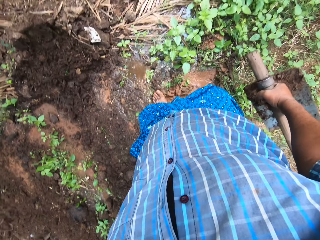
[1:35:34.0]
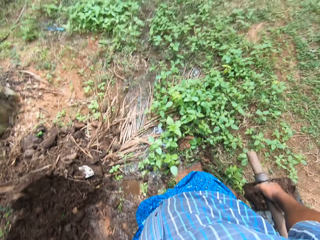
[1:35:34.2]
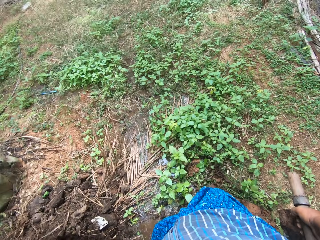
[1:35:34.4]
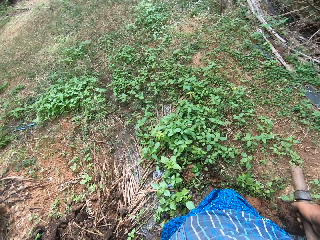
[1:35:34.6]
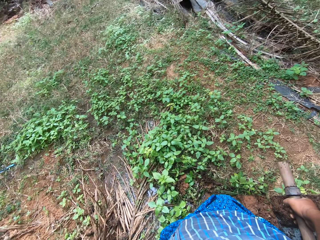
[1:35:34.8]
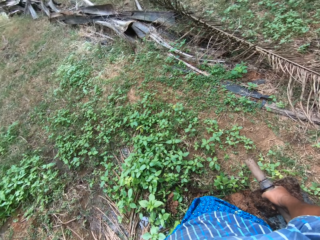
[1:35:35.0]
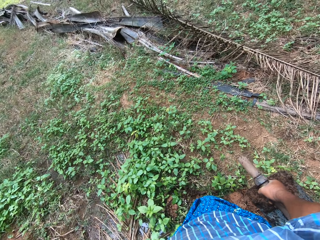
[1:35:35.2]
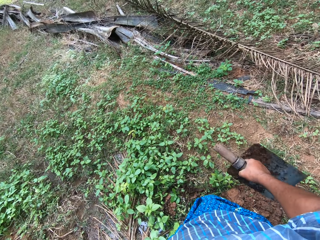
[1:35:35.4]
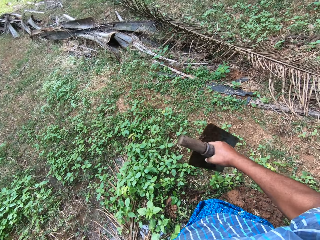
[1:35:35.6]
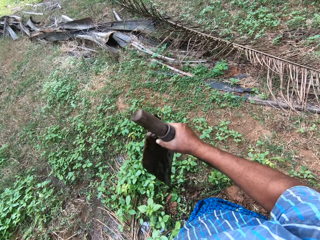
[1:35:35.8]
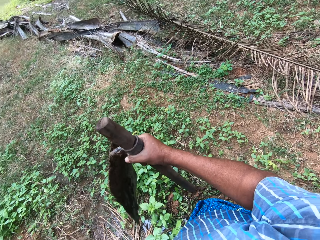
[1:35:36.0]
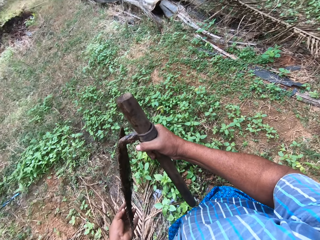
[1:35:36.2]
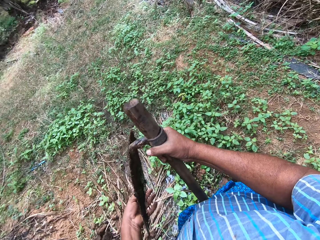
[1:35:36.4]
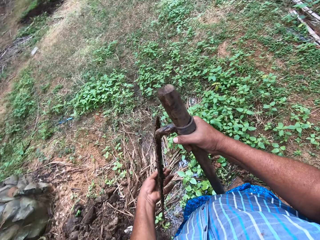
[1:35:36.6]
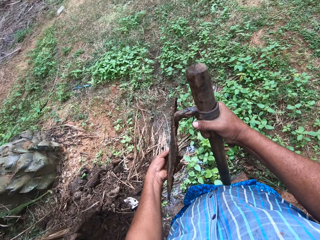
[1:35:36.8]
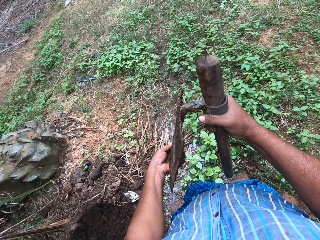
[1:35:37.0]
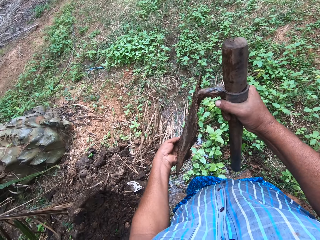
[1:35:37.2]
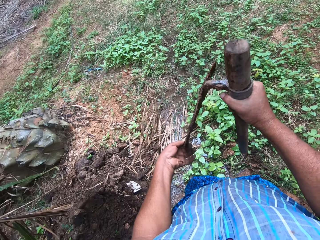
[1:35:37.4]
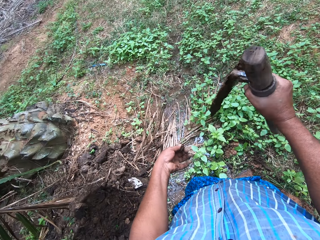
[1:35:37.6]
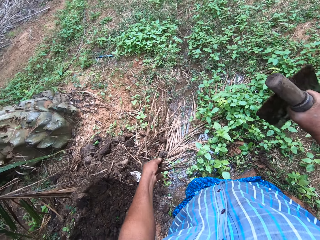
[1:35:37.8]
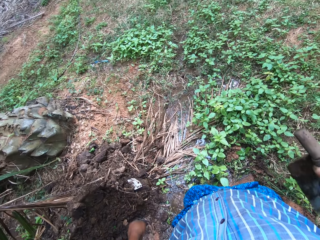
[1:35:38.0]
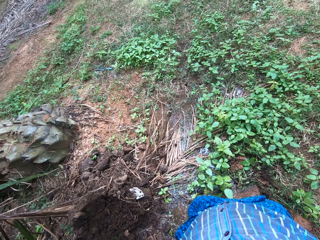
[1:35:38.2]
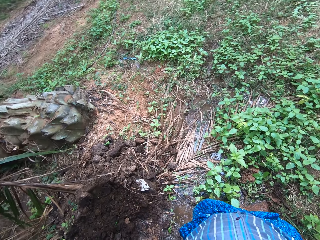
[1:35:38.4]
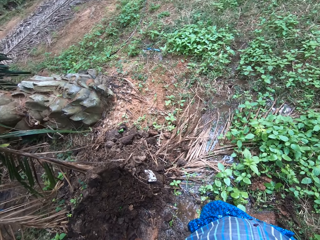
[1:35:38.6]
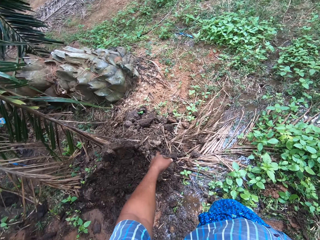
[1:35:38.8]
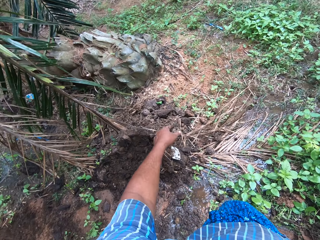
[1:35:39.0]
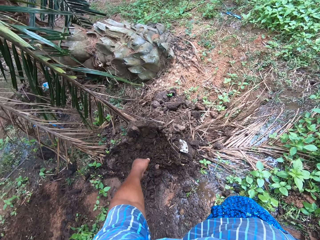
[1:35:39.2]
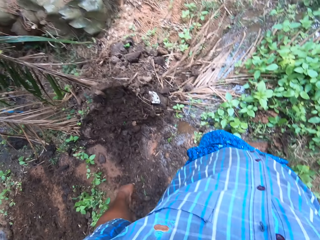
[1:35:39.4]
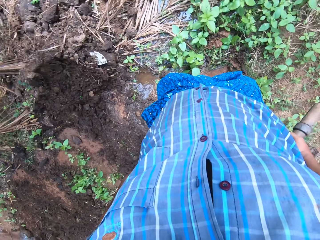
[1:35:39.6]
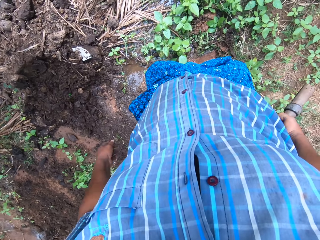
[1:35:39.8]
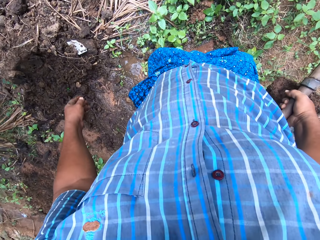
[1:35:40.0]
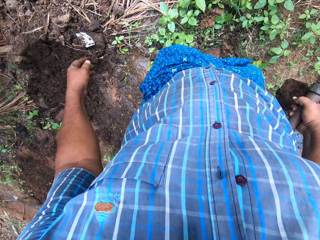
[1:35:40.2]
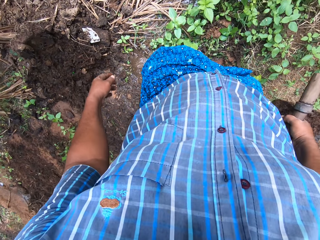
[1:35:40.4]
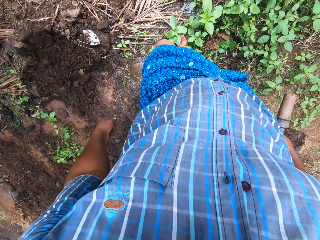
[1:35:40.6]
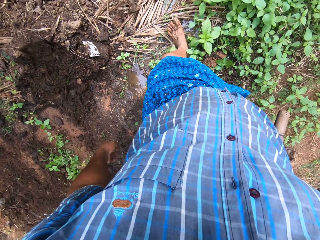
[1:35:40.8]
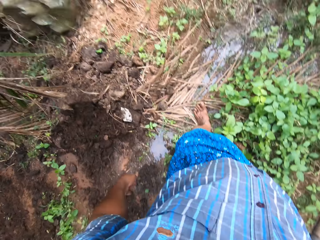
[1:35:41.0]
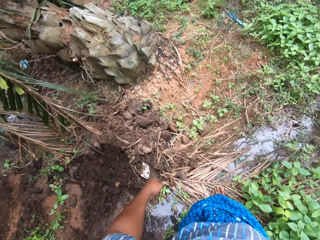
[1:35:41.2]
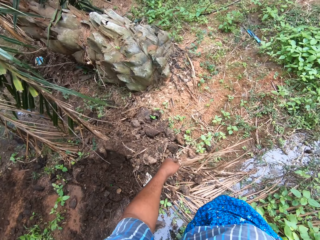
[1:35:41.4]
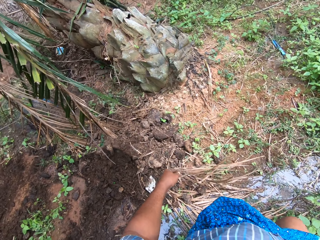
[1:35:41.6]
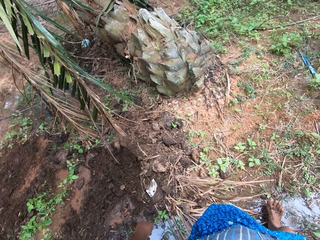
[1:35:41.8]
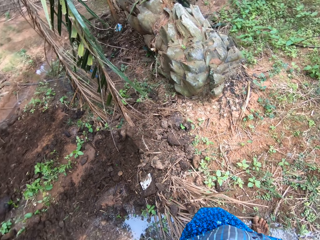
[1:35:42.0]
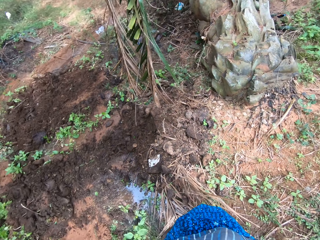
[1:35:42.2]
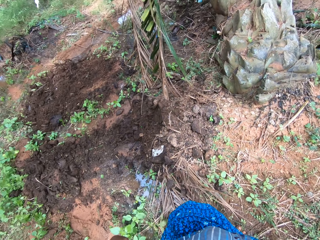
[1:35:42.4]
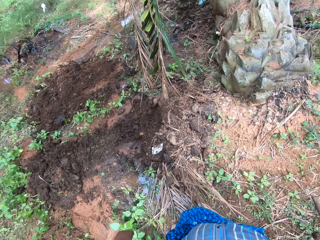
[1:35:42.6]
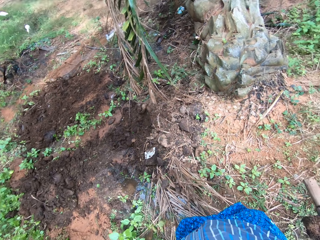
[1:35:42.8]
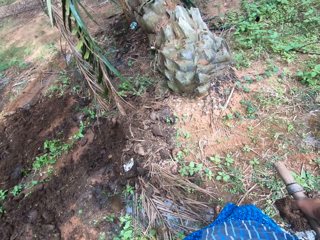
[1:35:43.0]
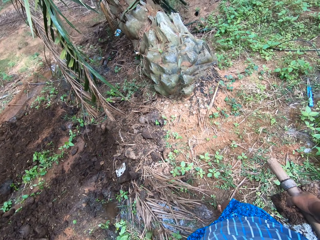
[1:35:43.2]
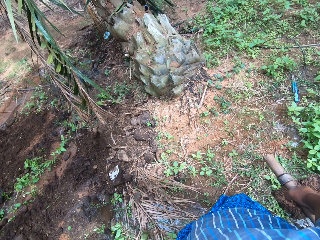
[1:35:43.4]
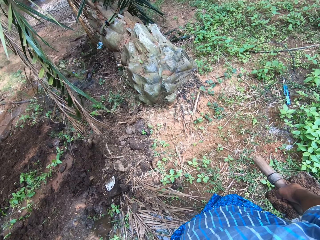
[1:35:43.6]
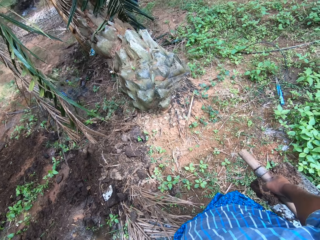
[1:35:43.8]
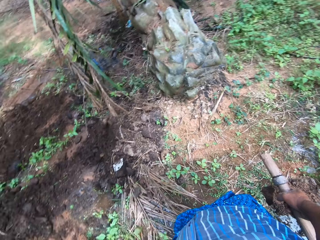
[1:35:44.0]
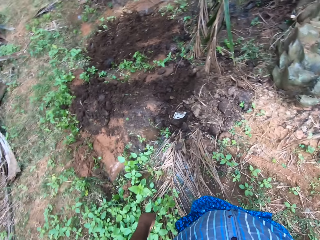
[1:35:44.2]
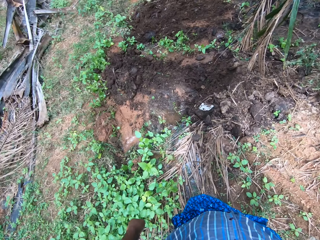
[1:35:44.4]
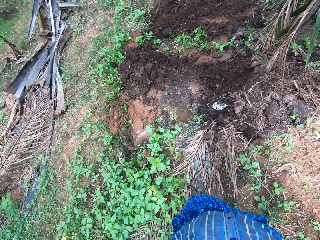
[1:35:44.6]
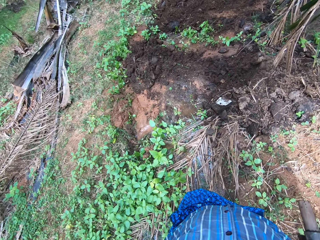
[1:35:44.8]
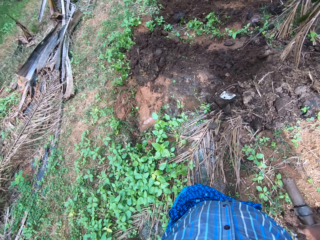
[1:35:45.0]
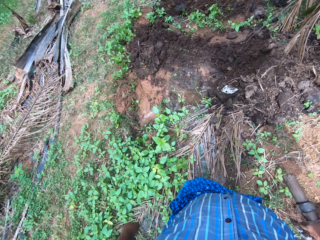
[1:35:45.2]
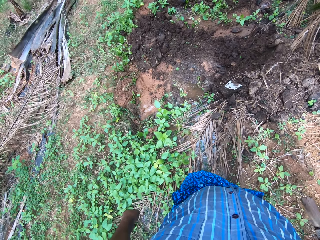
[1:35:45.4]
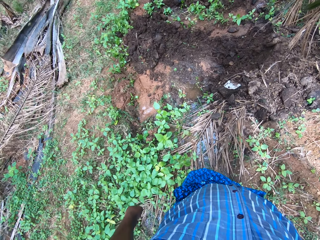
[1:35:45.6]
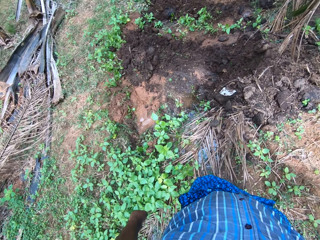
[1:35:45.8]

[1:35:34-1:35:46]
The camera wearer lifts the digging hoe in his right hand. He wipes the sand on the digging hoe blade with his left hand. He throws the sand on the ground. He looks around the field work area. He walks on the field.

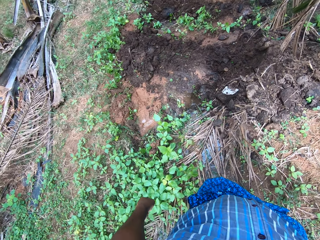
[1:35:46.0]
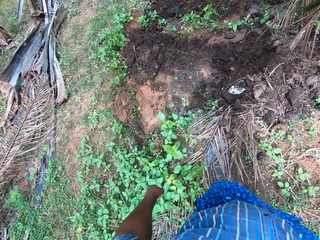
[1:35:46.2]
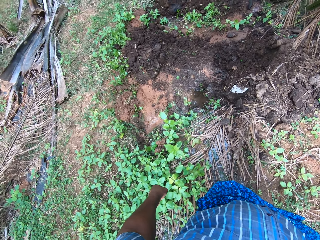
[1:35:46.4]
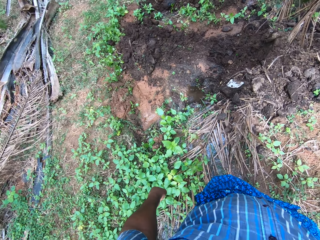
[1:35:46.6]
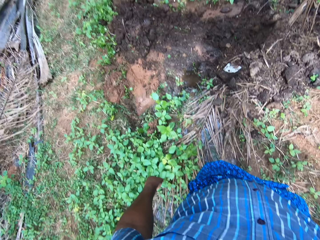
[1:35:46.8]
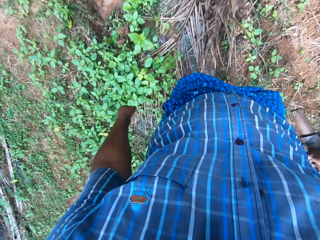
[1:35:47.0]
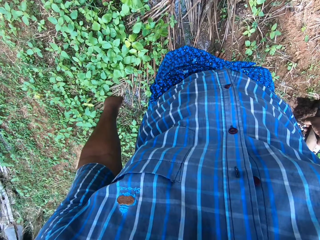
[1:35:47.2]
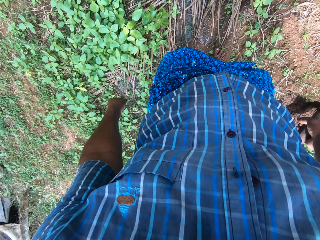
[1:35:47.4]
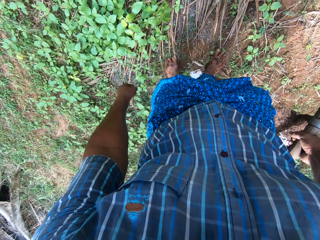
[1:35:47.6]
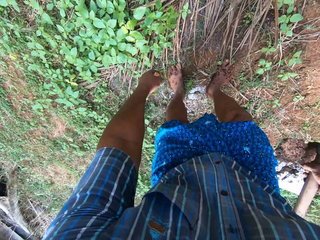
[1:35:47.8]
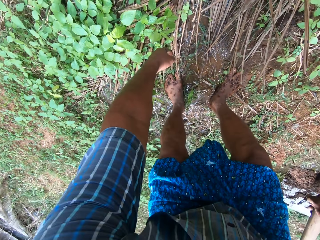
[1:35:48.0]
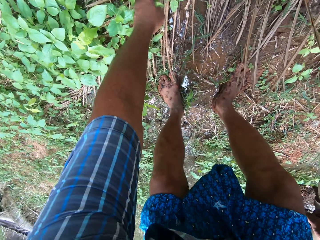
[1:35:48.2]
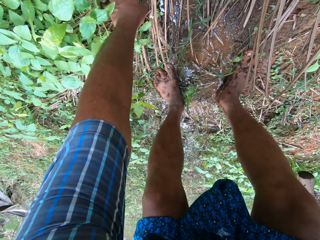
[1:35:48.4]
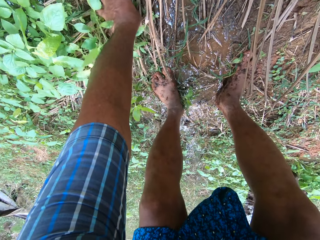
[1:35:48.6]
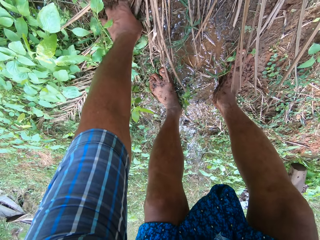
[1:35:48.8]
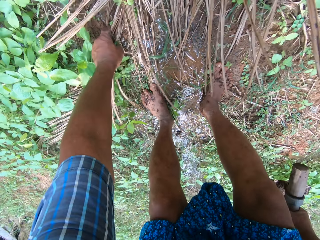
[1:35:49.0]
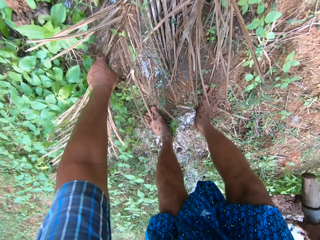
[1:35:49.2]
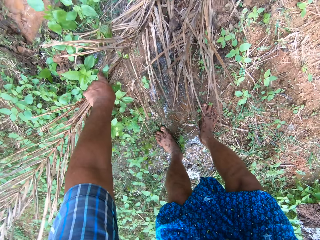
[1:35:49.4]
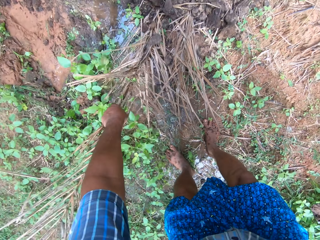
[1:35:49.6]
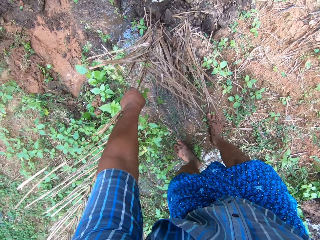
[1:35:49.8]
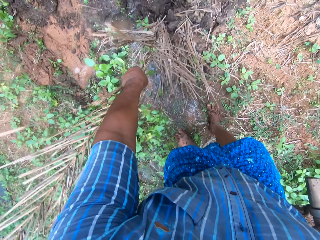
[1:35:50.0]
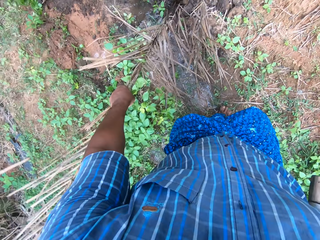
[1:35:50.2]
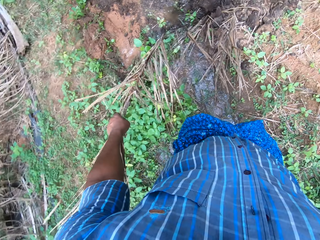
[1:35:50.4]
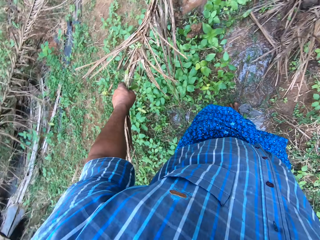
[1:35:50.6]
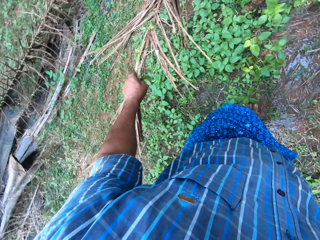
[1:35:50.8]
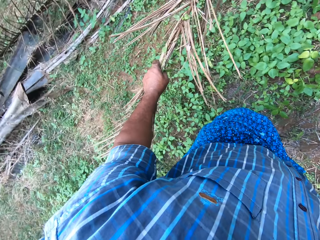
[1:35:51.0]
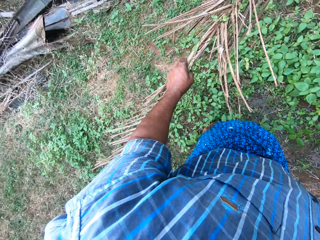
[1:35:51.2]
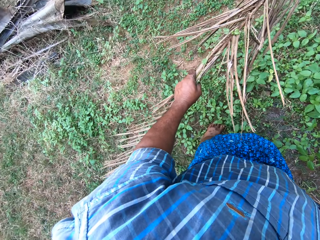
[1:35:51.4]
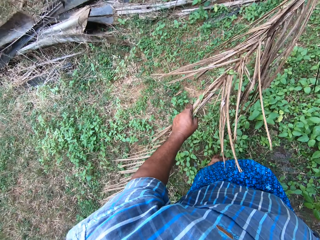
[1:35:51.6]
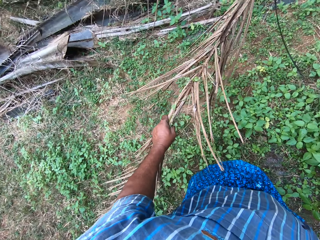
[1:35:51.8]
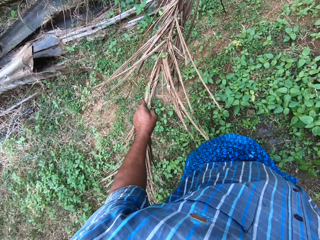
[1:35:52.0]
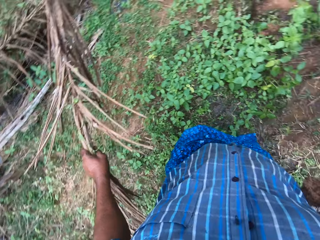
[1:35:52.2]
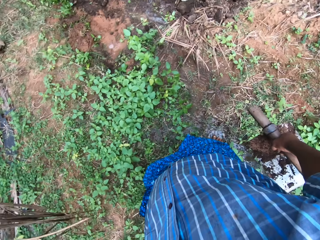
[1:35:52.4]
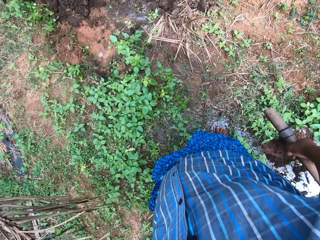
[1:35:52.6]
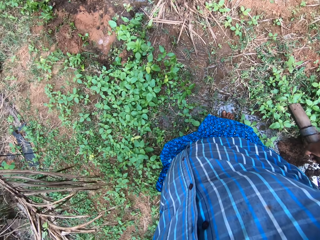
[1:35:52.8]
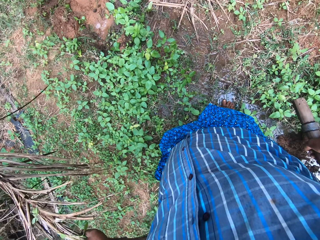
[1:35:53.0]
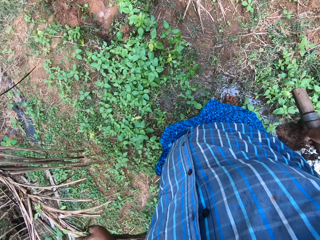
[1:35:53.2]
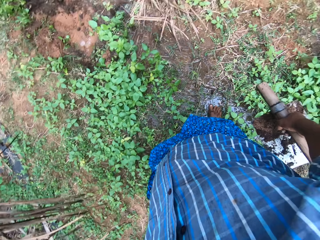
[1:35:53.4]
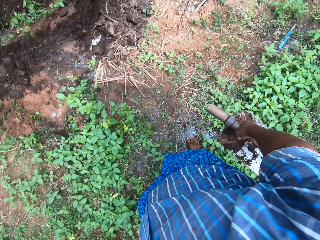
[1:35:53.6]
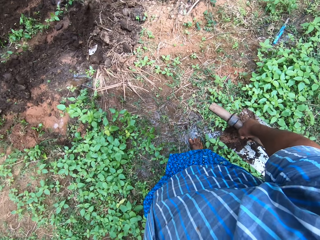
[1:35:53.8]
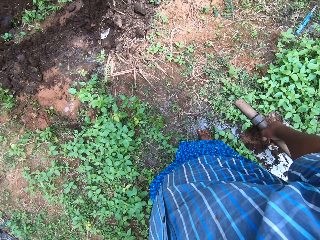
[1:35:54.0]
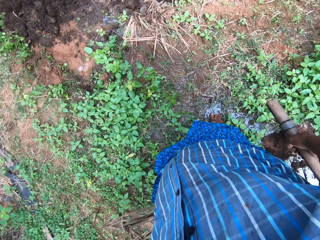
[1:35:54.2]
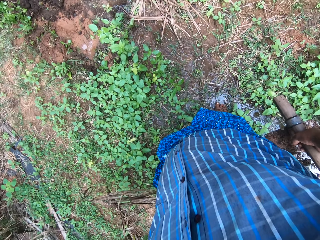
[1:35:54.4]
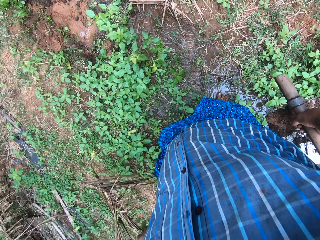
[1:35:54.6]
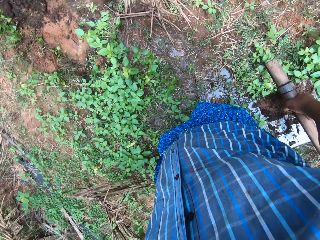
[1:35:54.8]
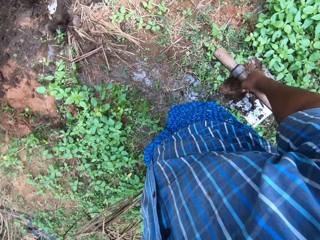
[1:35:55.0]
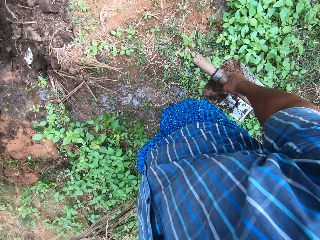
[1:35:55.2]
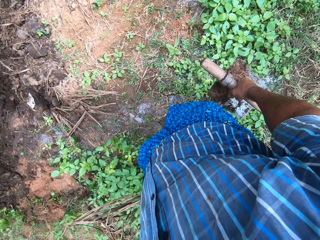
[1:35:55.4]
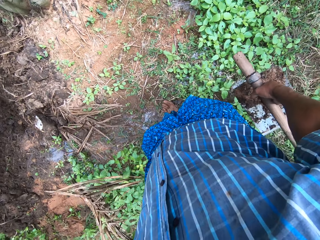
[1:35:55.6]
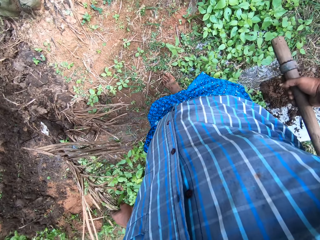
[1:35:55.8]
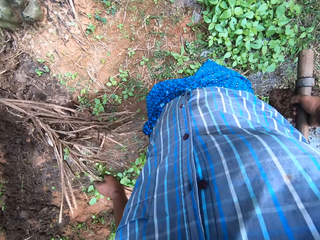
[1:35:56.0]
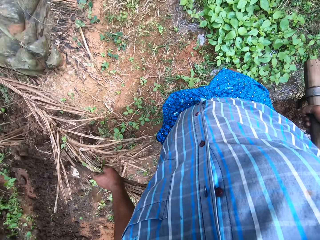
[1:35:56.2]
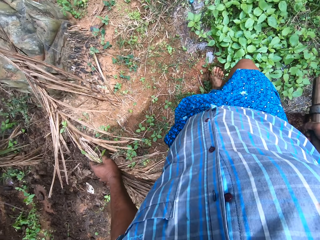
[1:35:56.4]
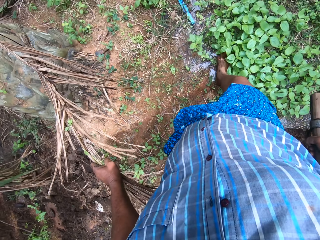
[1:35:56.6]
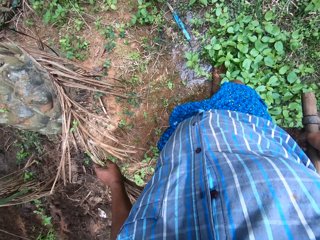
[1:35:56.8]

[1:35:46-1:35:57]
The camera wearer picks up a dried palm frond from the ground. They look around the field work area. They walk on the field.
